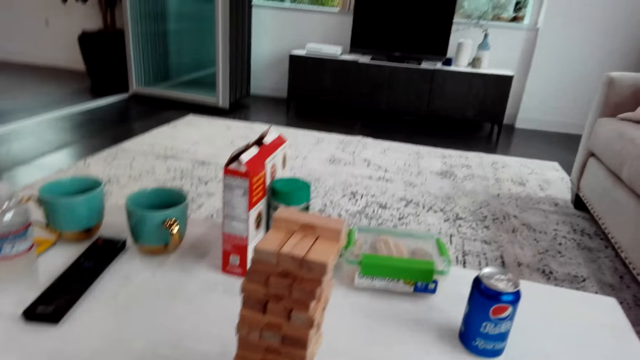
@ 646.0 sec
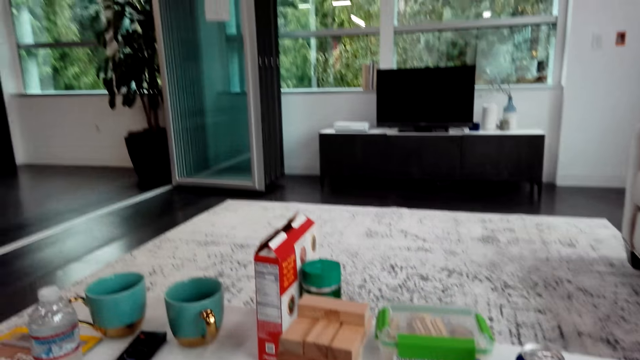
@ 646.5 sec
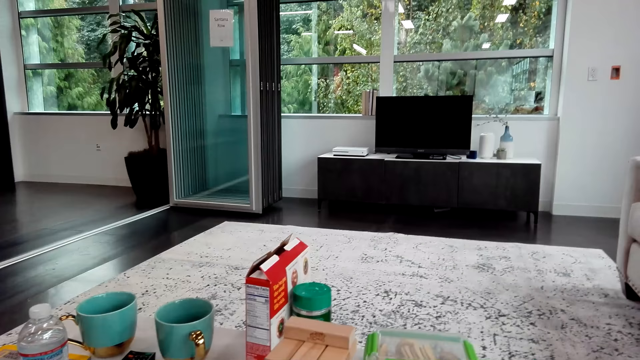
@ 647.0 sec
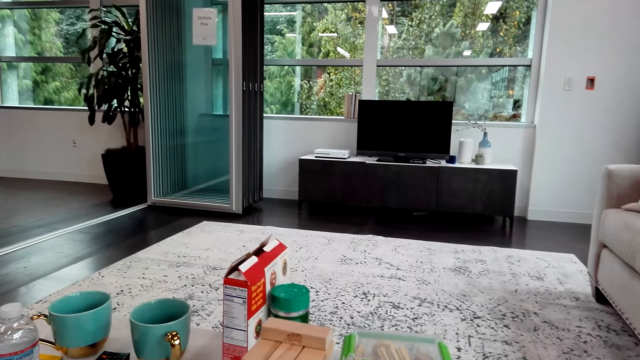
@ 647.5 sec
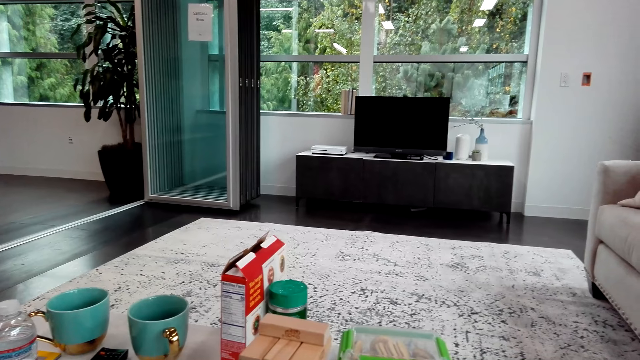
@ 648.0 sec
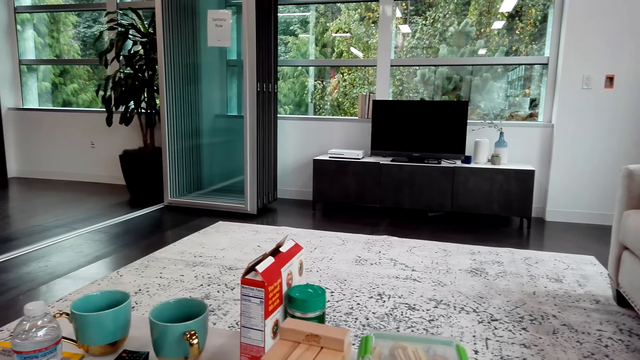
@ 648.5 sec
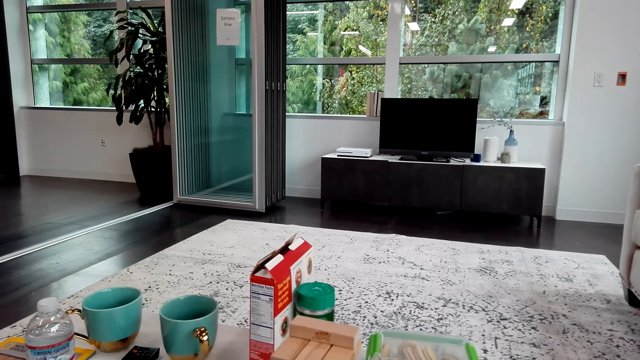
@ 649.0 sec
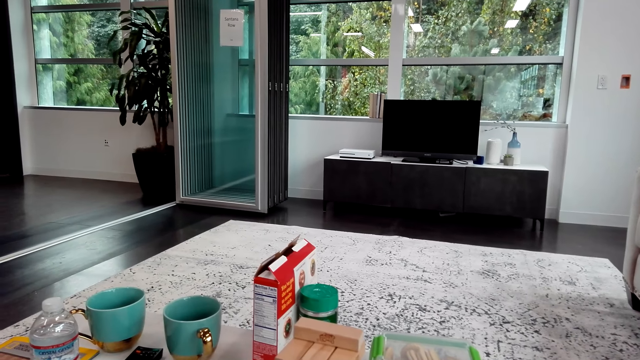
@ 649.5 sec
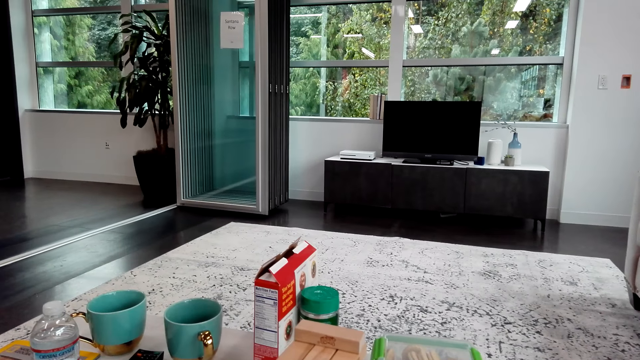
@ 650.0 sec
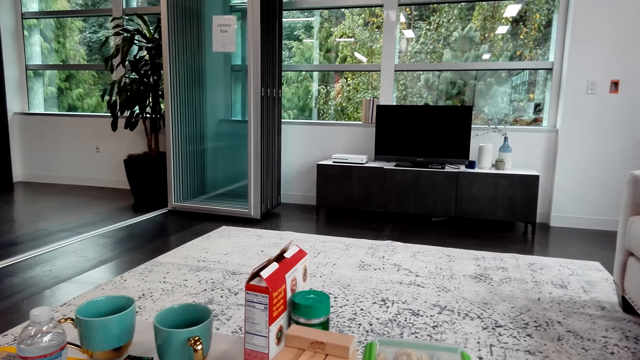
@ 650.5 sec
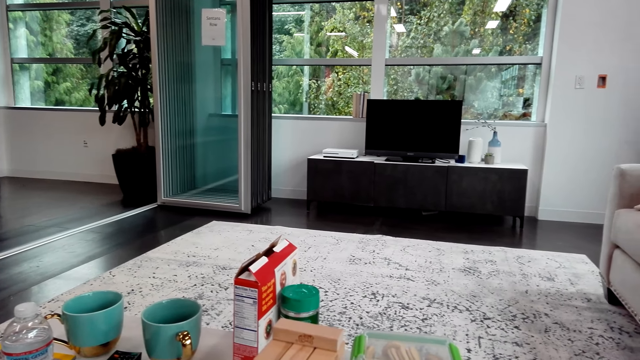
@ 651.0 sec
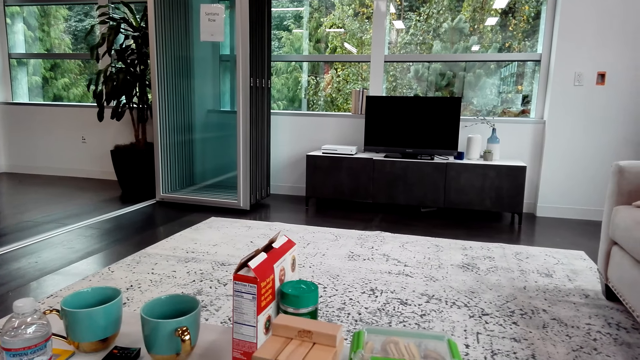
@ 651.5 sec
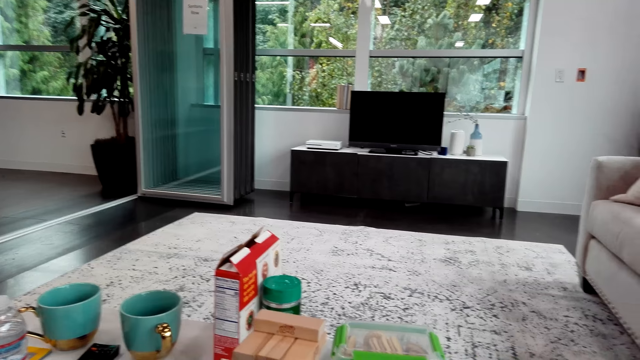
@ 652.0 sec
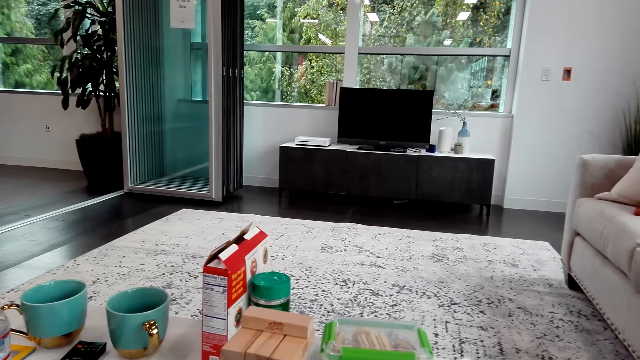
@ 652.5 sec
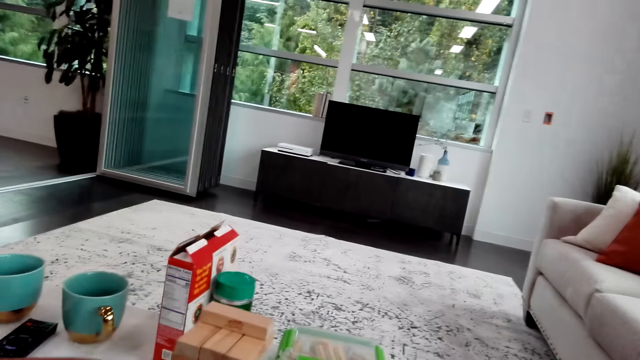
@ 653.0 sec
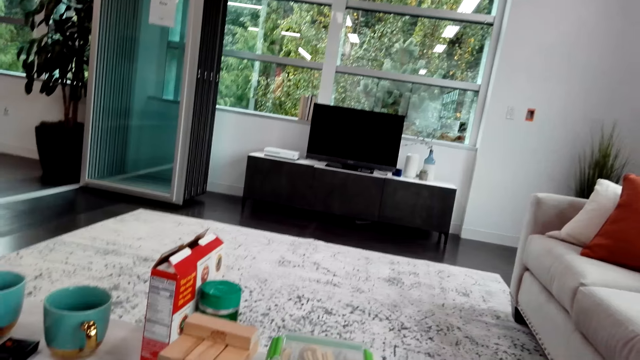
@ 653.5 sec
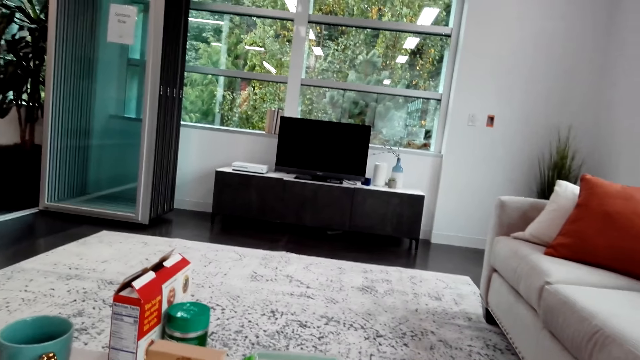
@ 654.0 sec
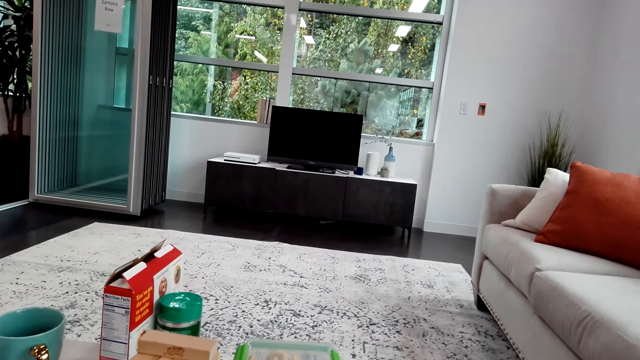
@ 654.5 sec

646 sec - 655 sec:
A man pushes a block. The camera wearer looks around and talks with the man.

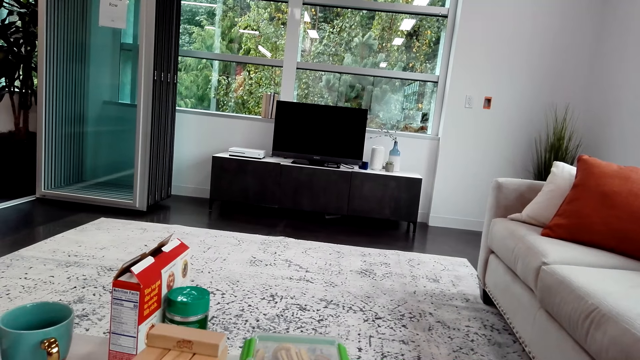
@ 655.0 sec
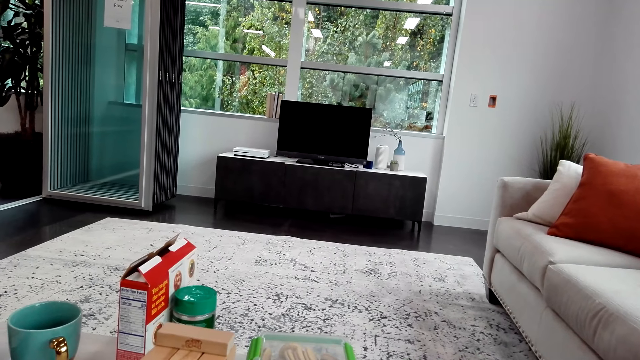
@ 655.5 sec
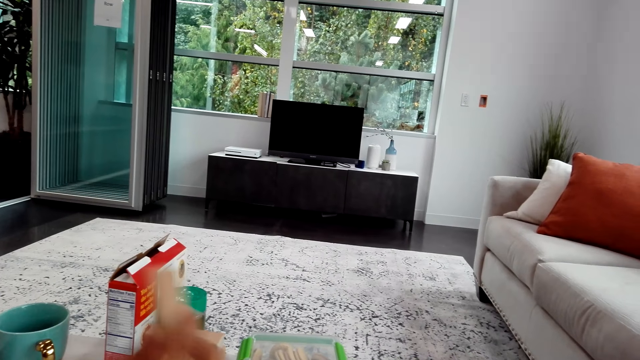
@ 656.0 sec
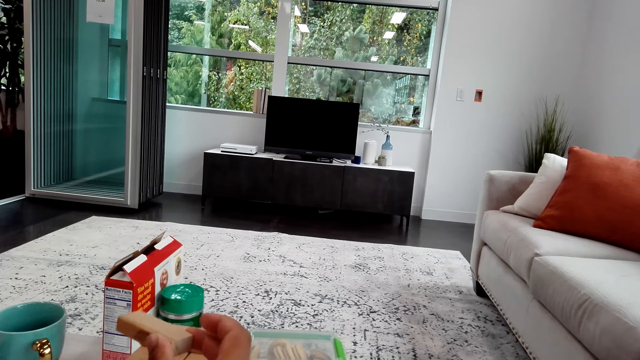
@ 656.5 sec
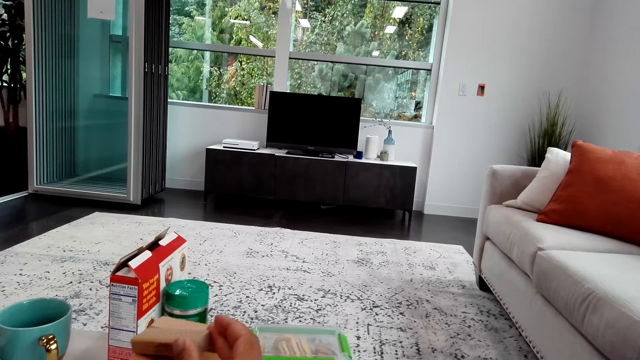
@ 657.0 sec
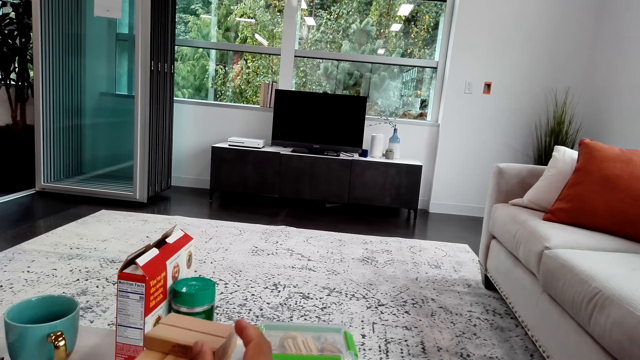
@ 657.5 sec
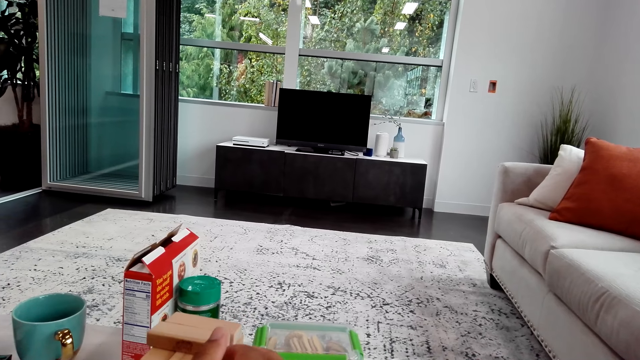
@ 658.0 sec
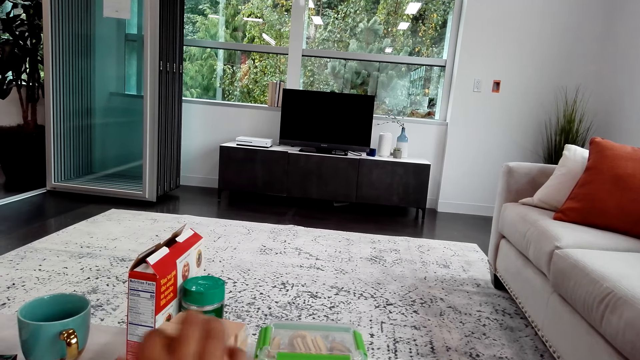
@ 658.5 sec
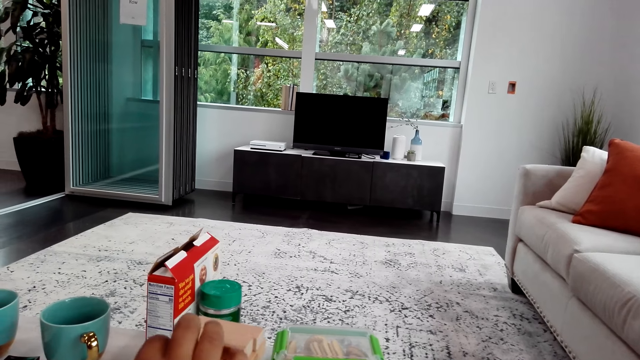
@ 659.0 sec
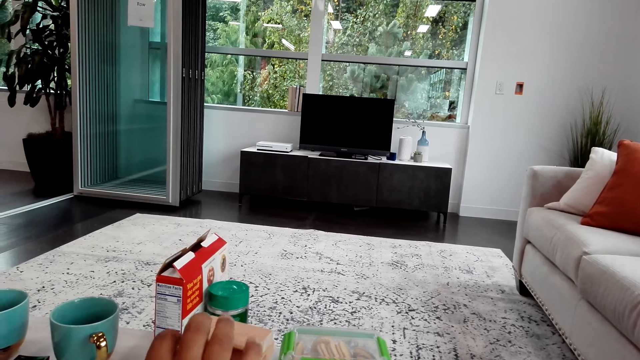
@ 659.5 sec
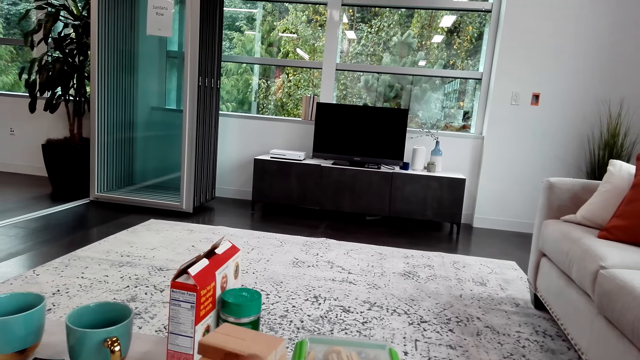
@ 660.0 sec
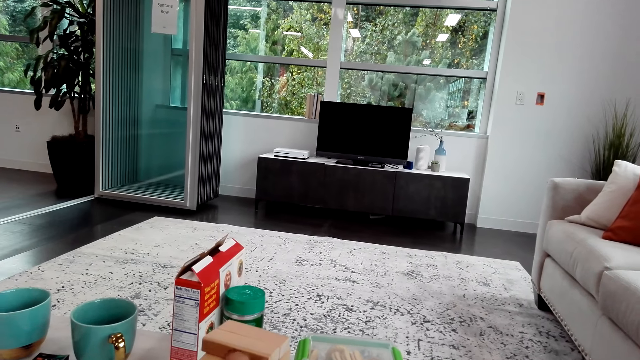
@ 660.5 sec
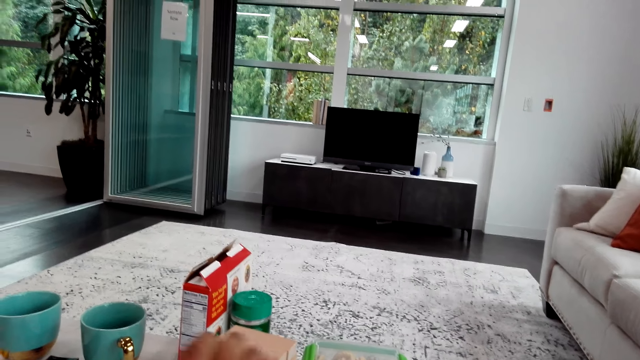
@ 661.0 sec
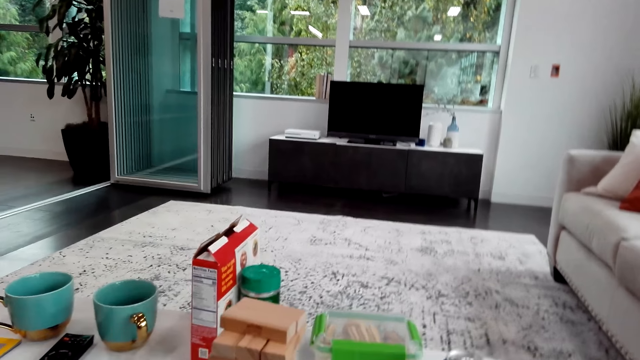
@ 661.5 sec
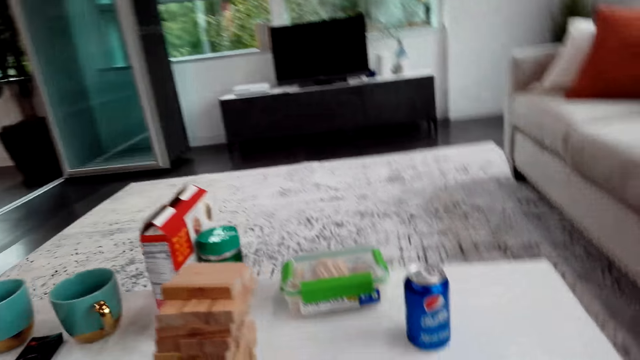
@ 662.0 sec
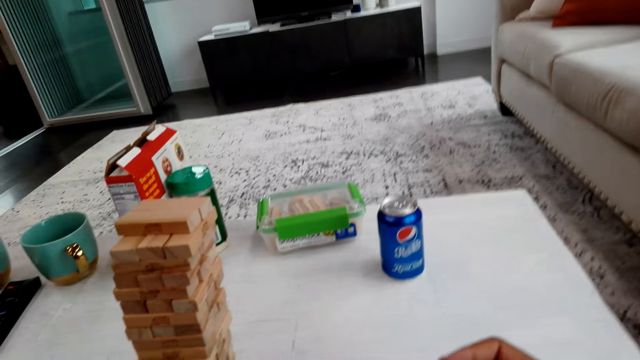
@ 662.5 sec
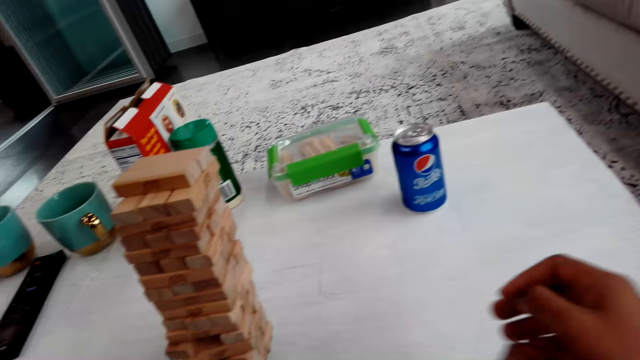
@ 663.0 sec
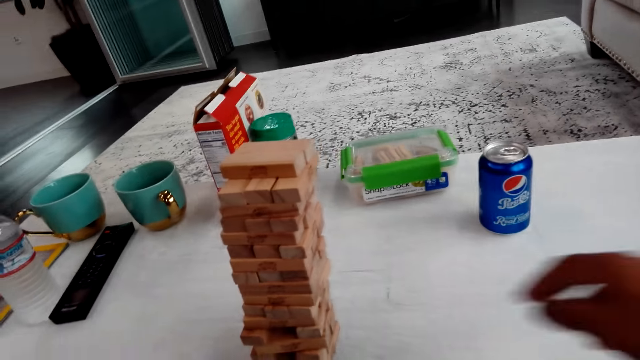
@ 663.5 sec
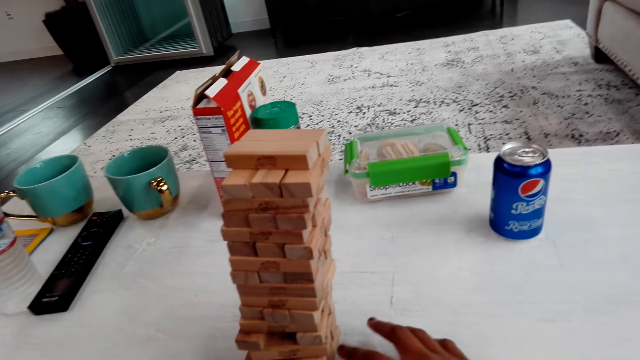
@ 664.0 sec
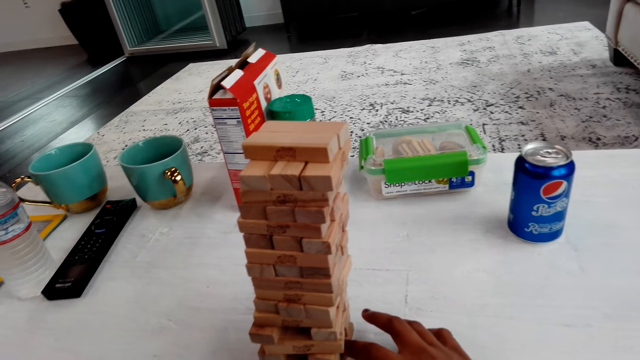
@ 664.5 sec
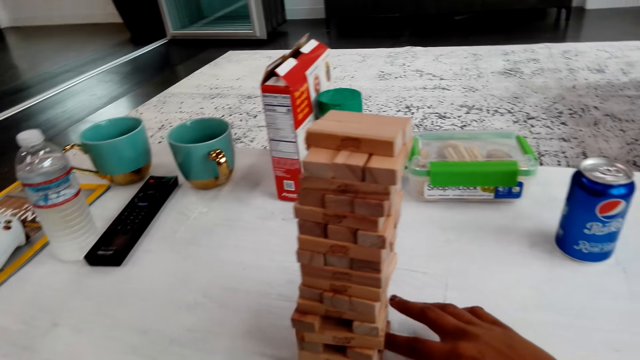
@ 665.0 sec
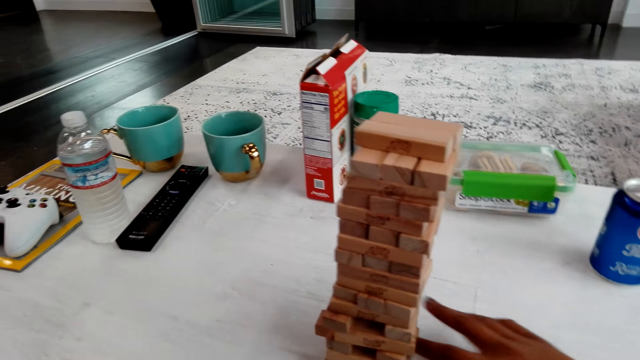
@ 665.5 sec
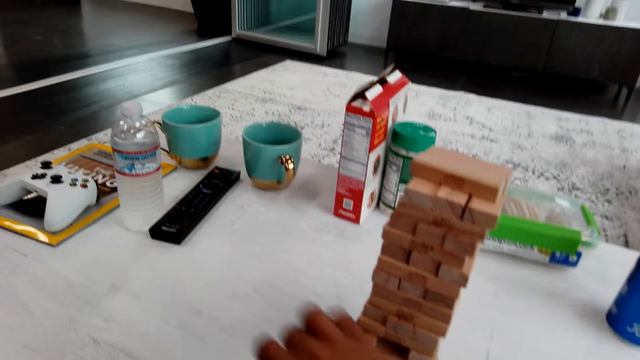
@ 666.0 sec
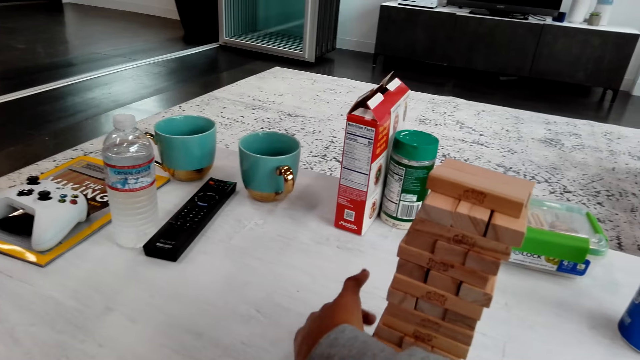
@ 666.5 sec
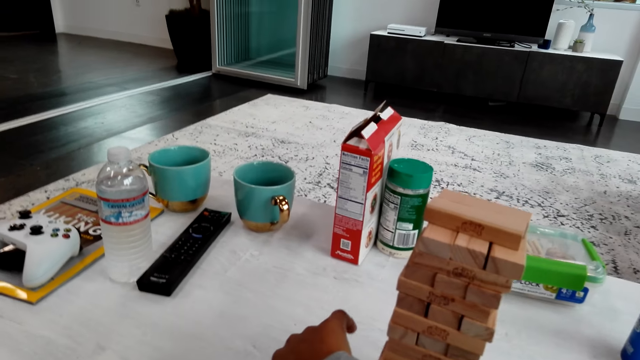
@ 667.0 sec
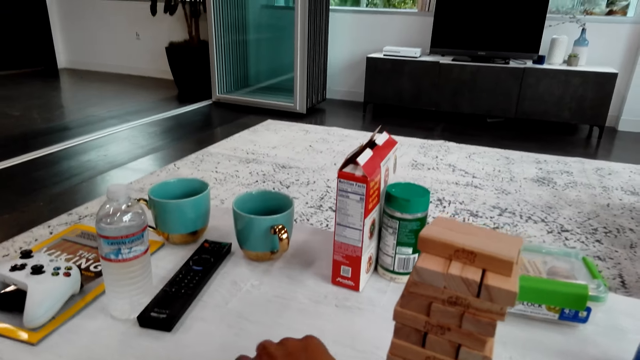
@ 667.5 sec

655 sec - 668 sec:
A man puts a block on top. The camera wearer talks with the man. The man plays the trembling tower and adjusts the block. The camera wearer talks with the man, plays the trembling tower and pushes a block.
